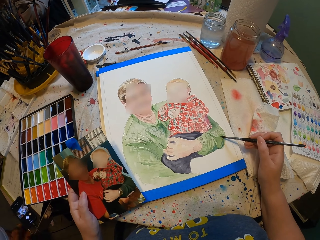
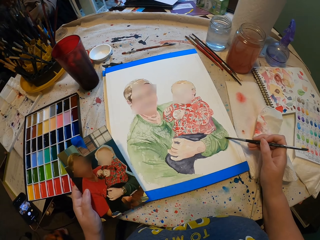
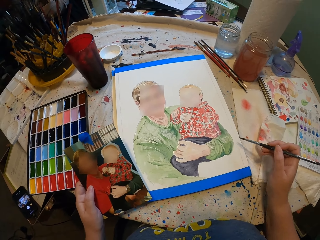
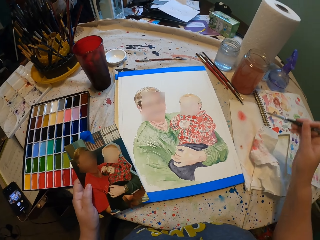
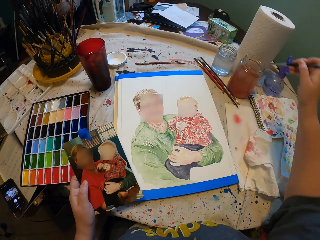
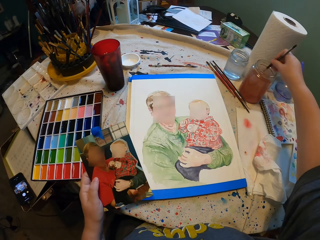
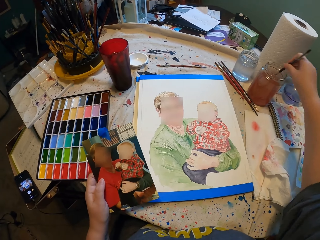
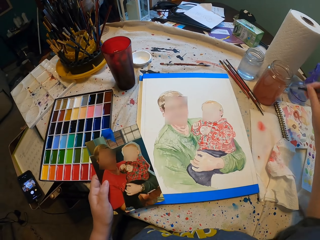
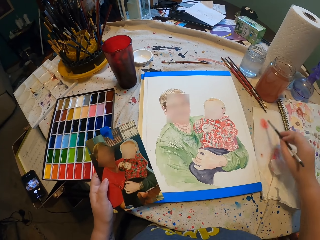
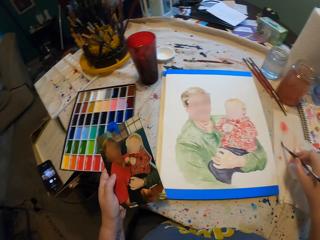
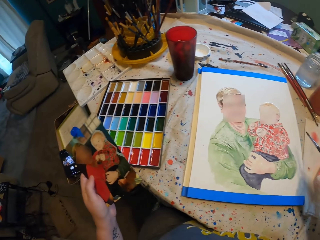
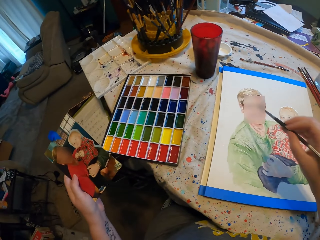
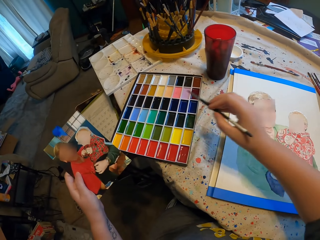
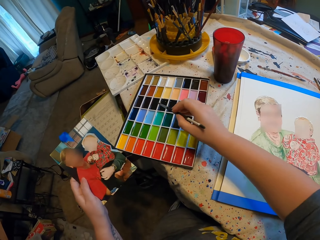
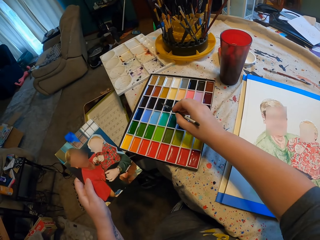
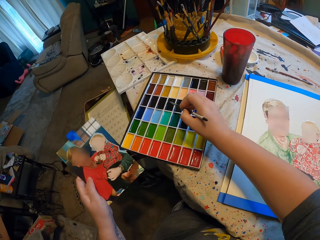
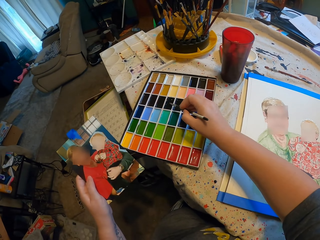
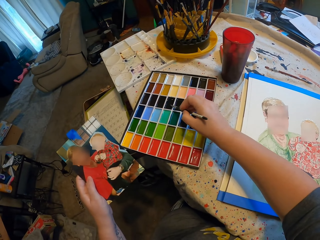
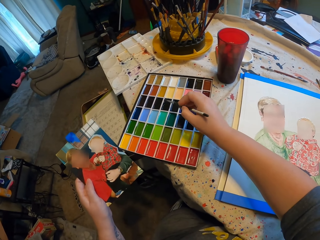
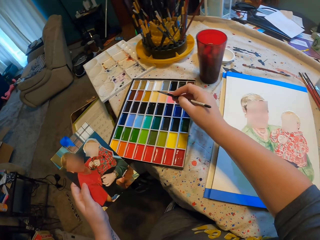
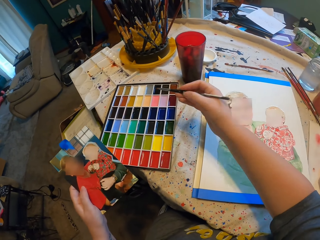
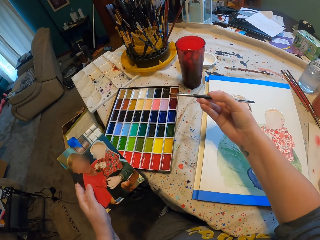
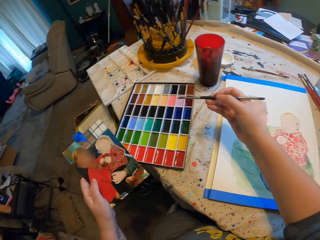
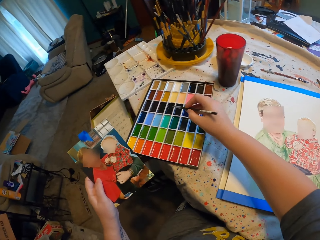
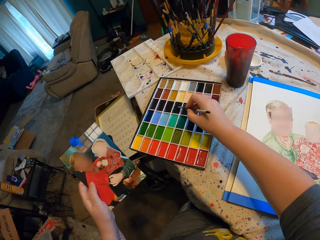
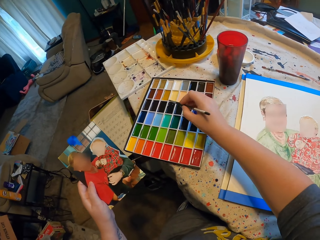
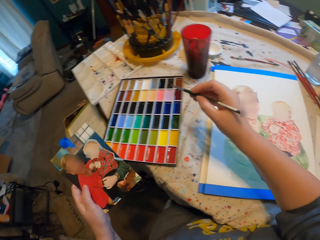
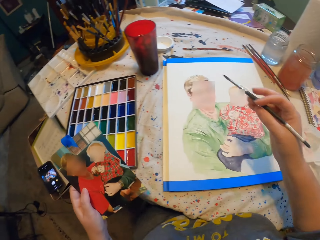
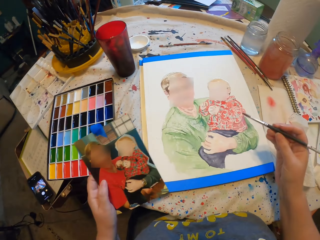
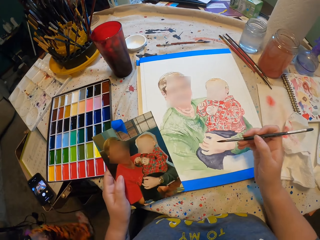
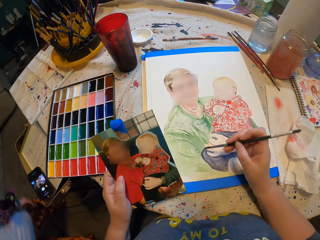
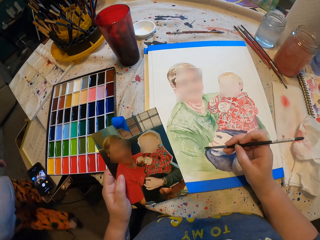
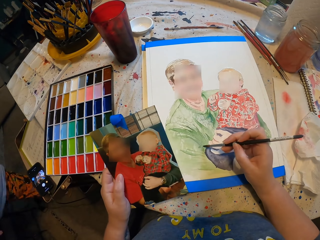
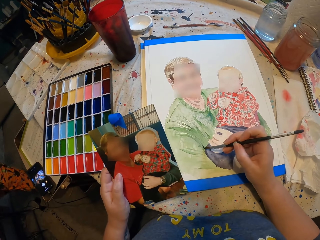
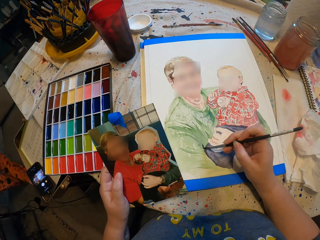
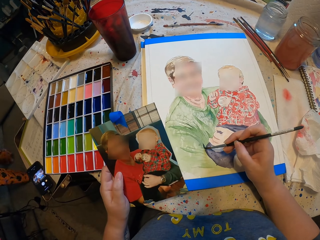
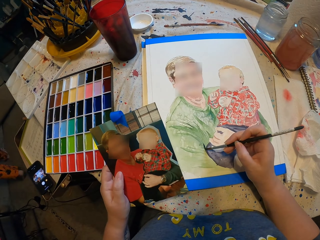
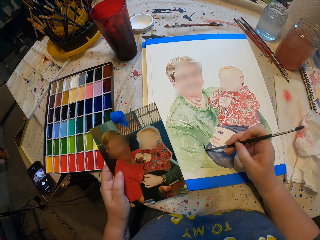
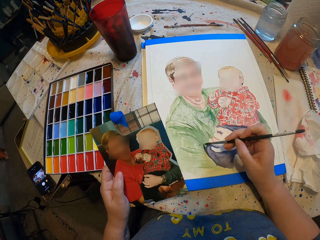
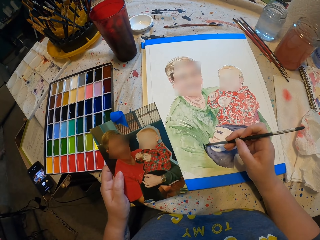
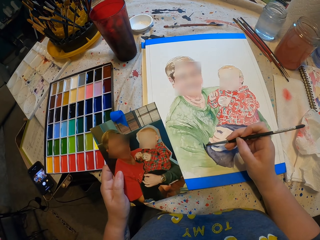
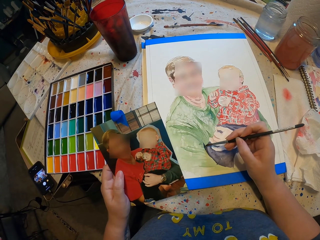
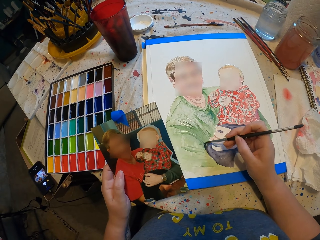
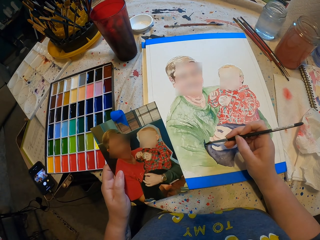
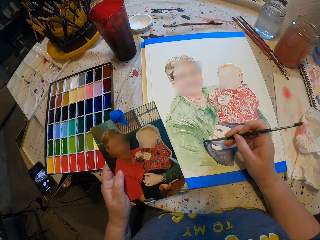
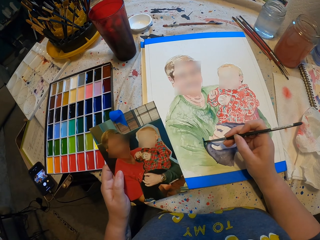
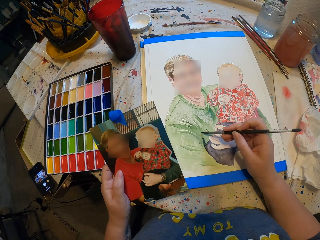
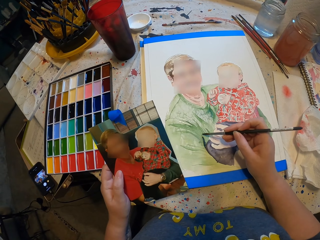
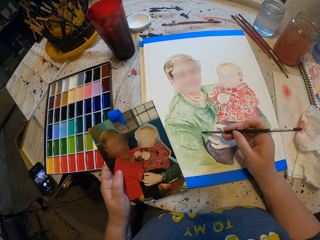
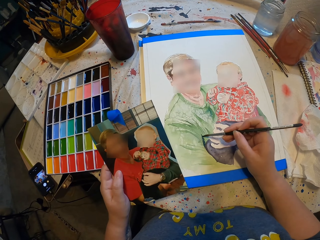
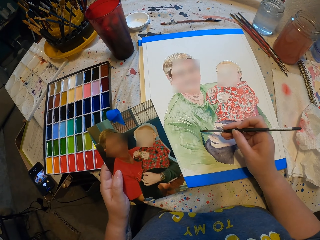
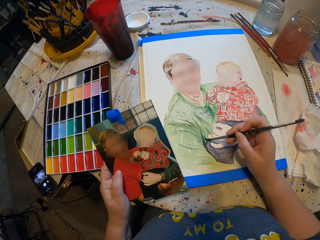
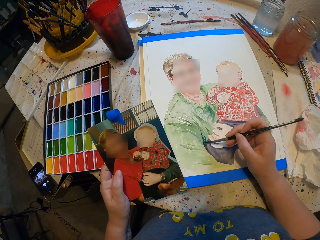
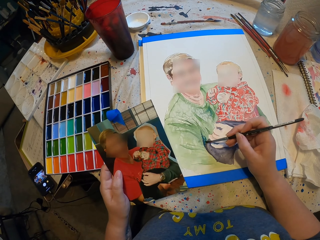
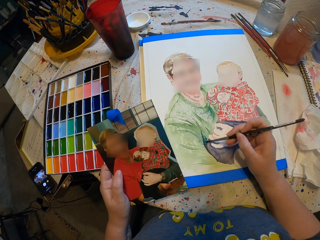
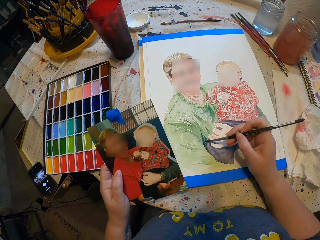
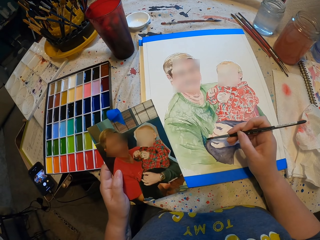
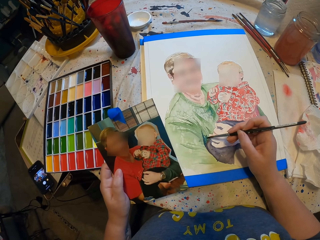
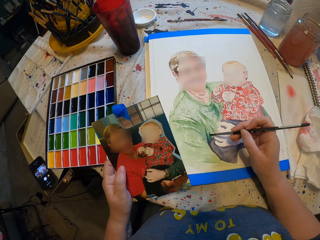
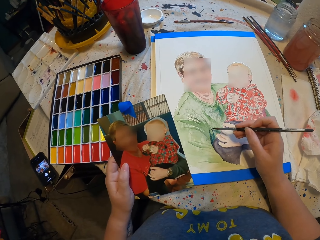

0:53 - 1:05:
The camera wearer dips the paint brush in water. They wipe the paint brush. They dip the paint brush in paint. They paint.

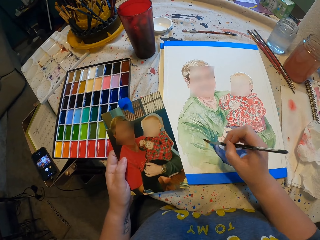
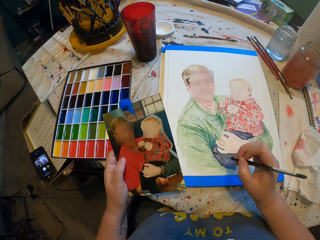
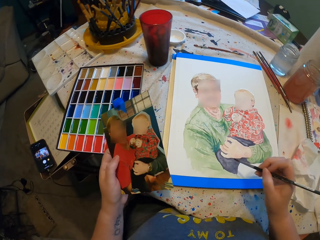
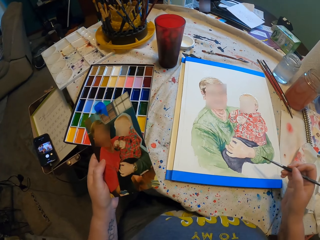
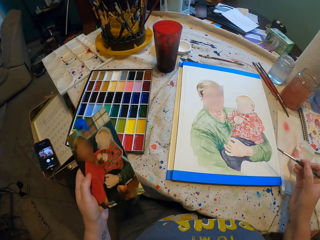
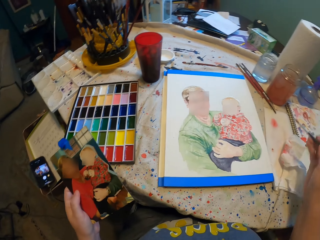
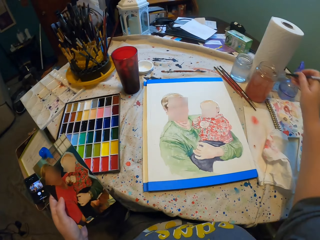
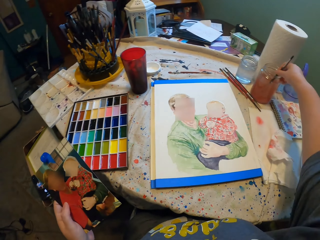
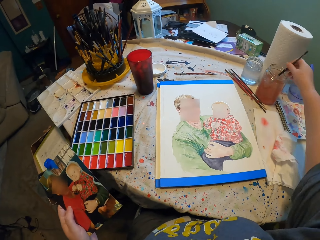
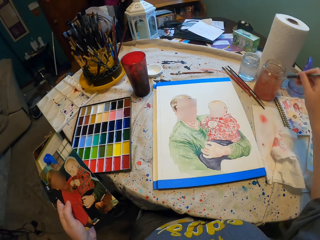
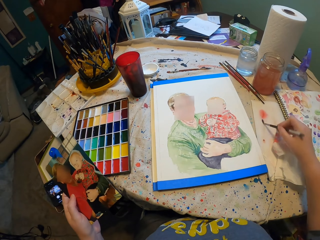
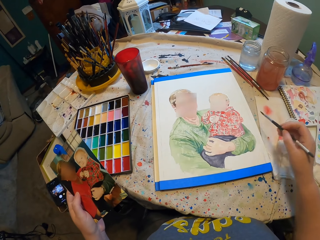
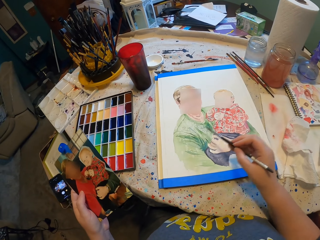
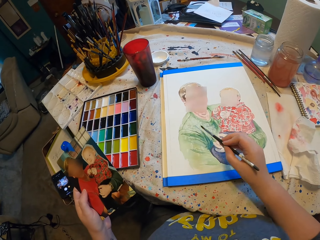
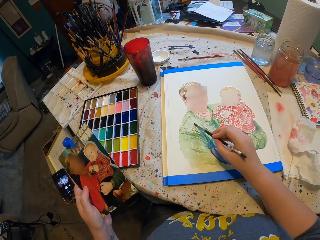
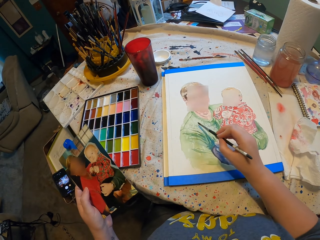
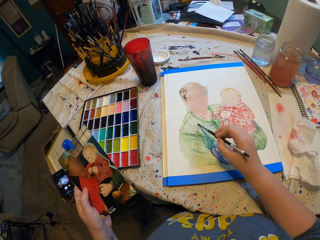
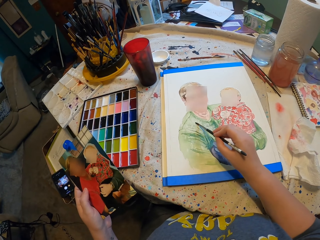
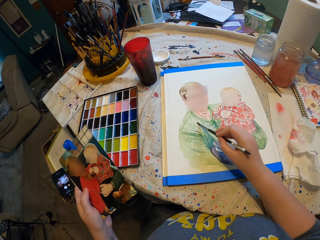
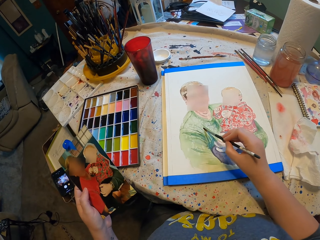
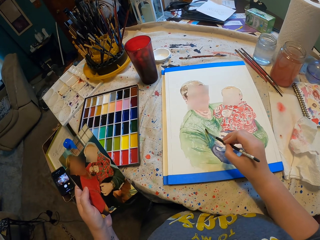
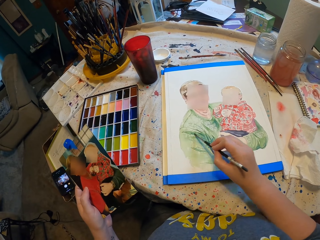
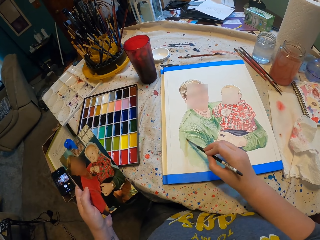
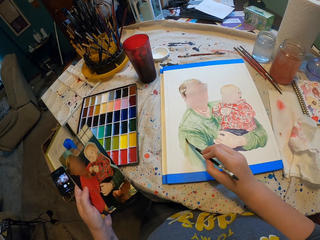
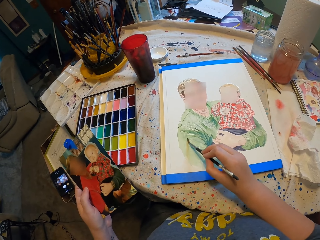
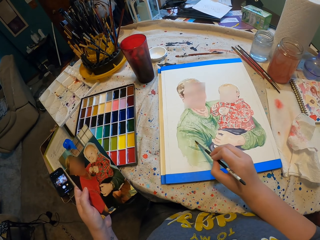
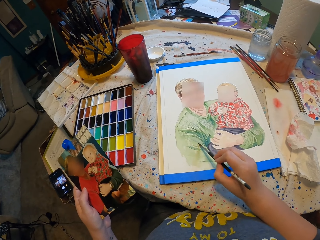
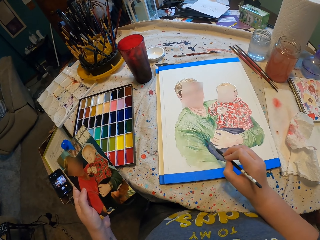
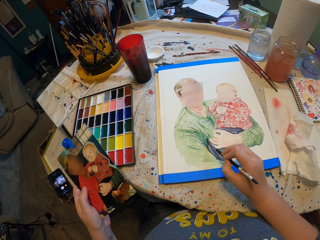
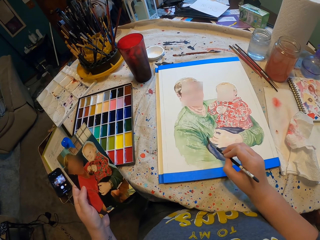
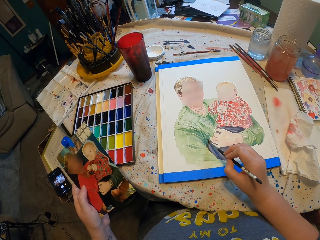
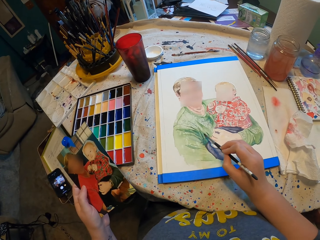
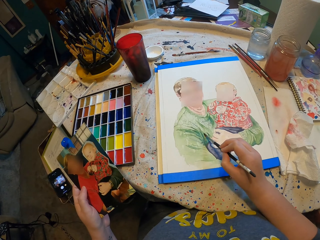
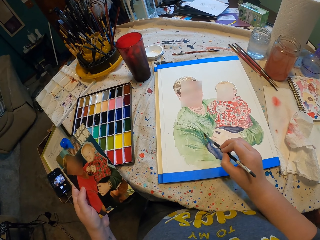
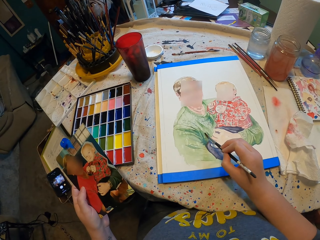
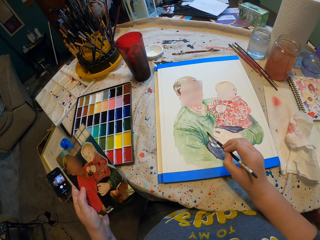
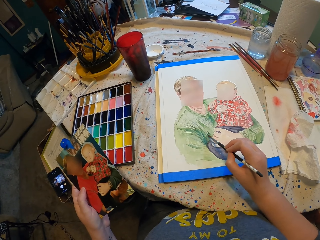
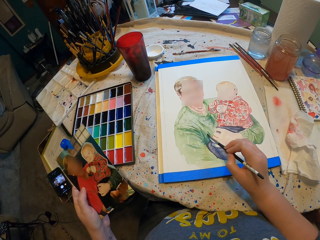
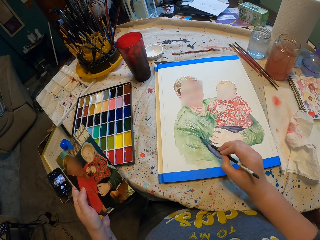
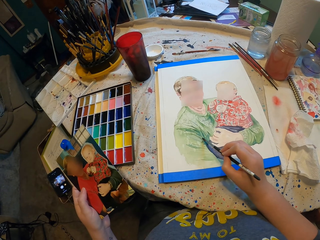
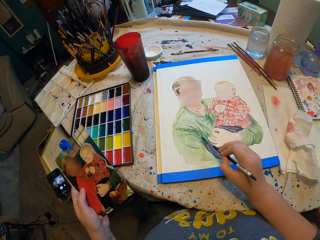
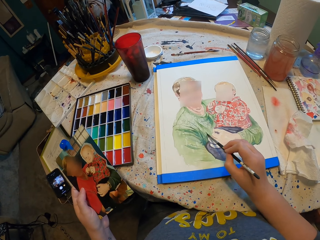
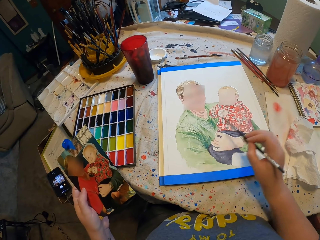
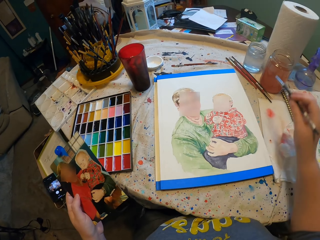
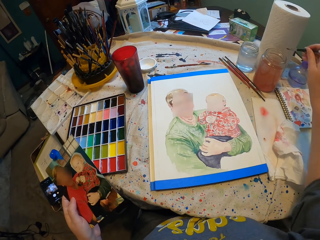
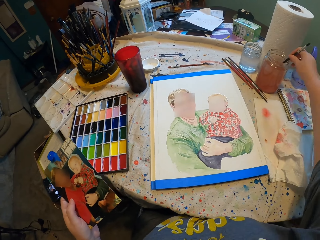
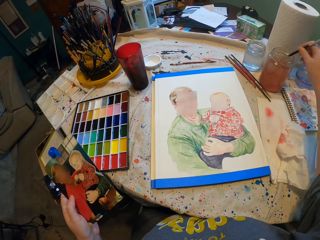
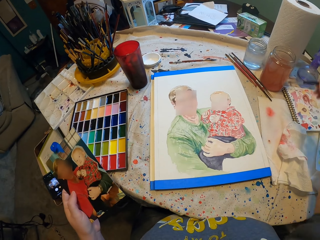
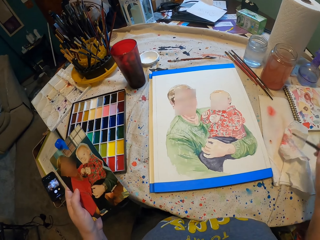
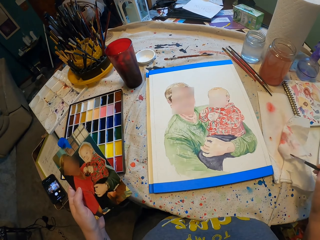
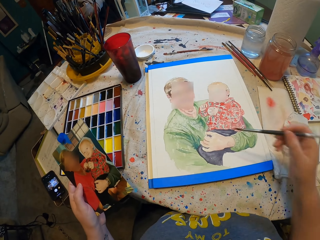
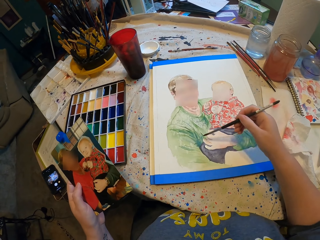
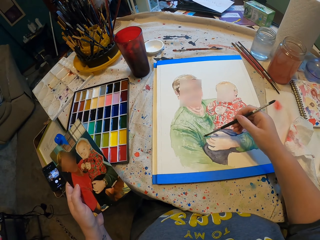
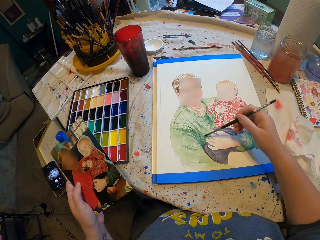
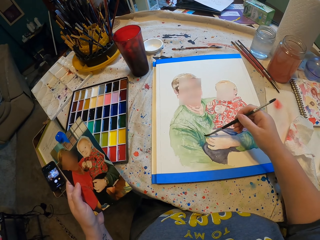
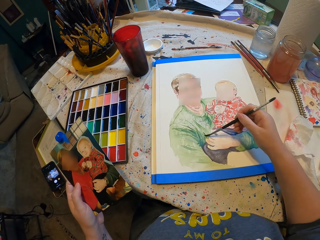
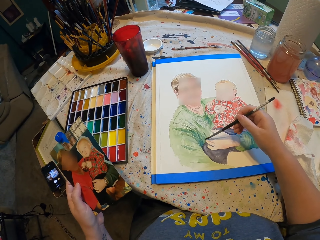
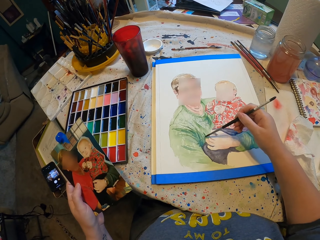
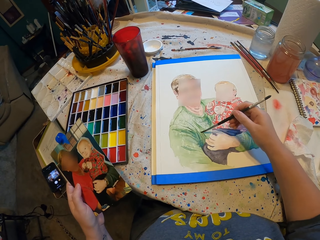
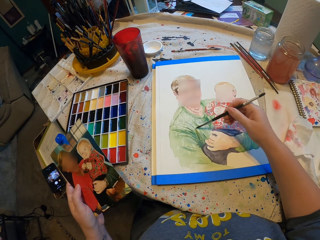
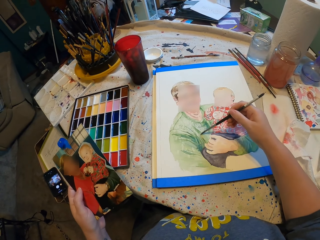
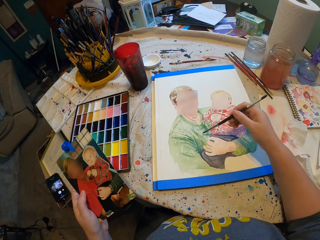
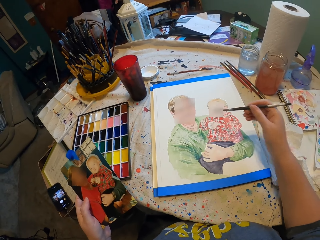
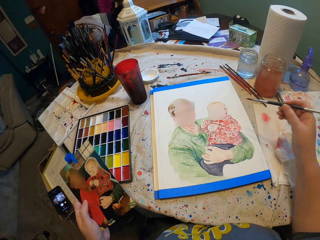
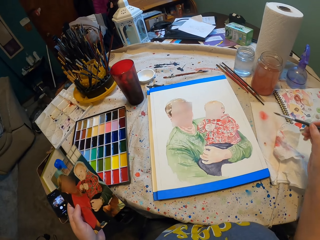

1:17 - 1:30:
The camera wearer dips the paint brush in water. They wipe the paint brush. They paint. They dip the paint brush in water. They wipe the paint brush. They paint.
